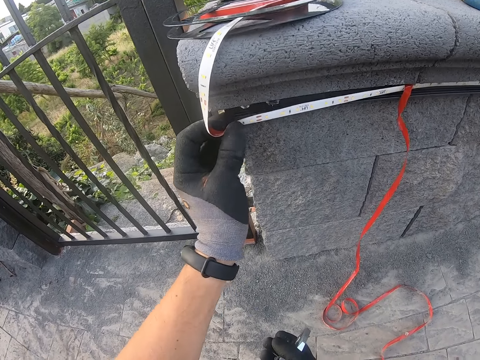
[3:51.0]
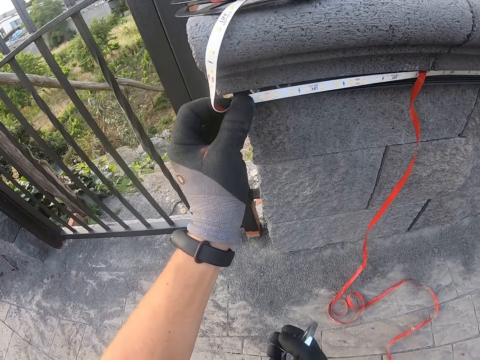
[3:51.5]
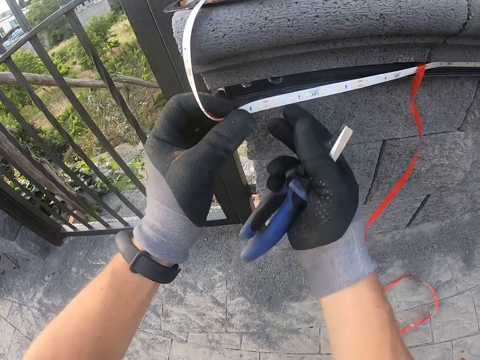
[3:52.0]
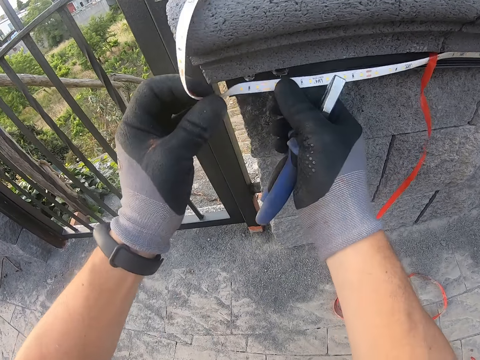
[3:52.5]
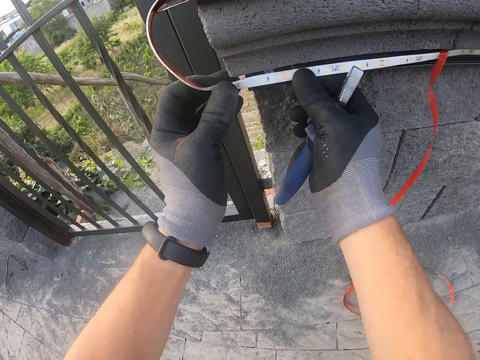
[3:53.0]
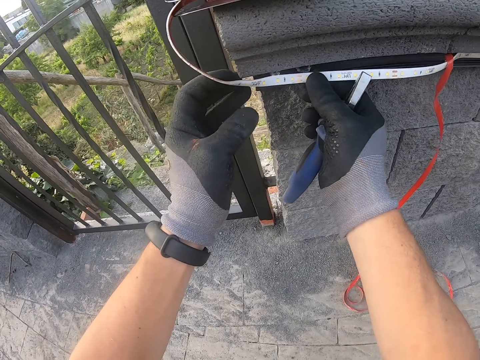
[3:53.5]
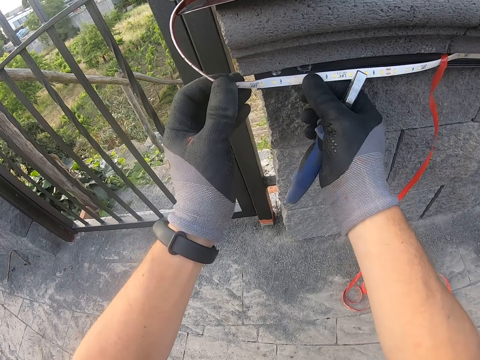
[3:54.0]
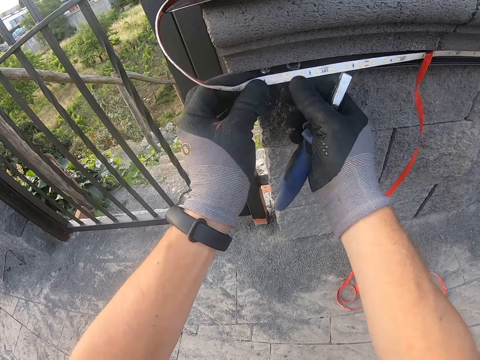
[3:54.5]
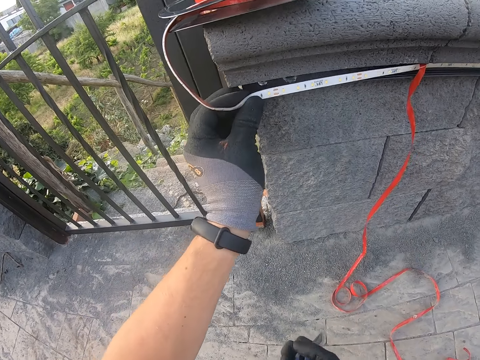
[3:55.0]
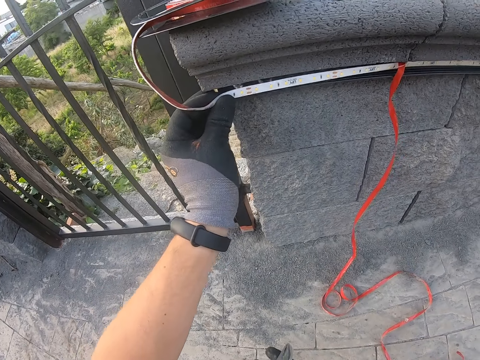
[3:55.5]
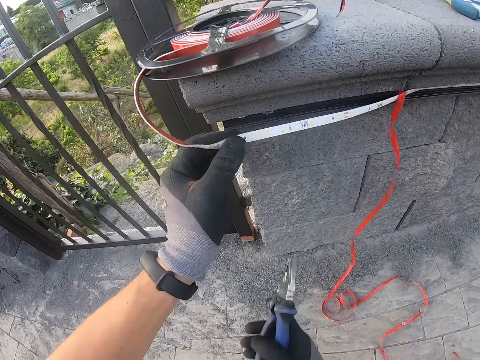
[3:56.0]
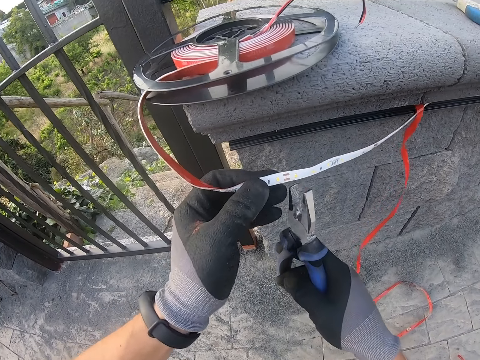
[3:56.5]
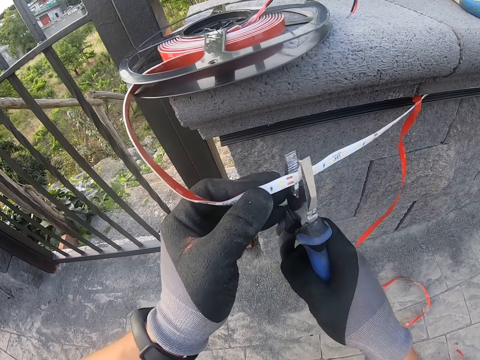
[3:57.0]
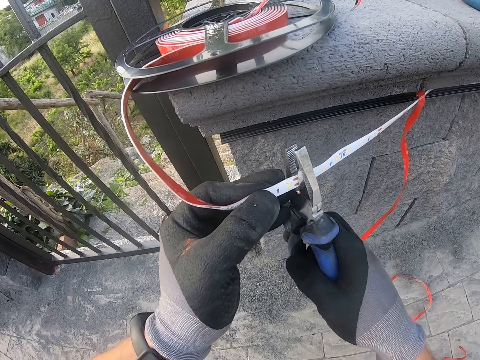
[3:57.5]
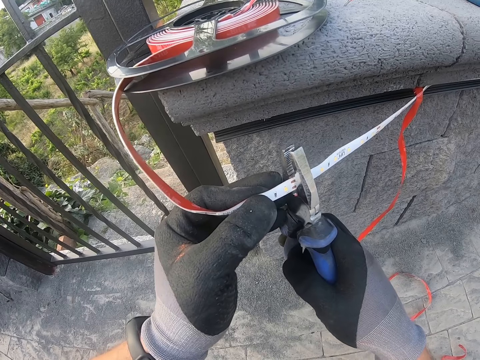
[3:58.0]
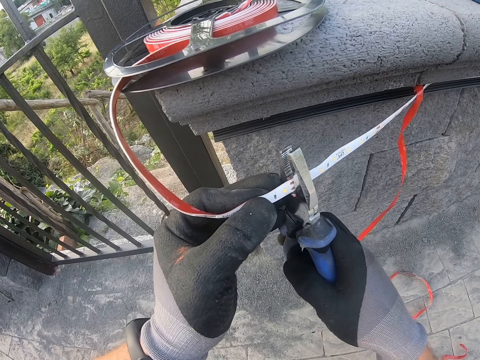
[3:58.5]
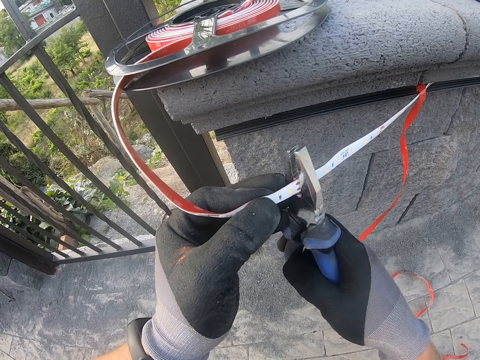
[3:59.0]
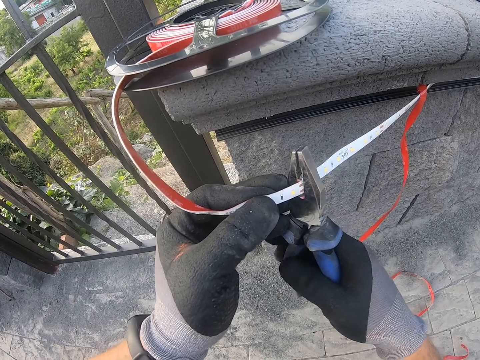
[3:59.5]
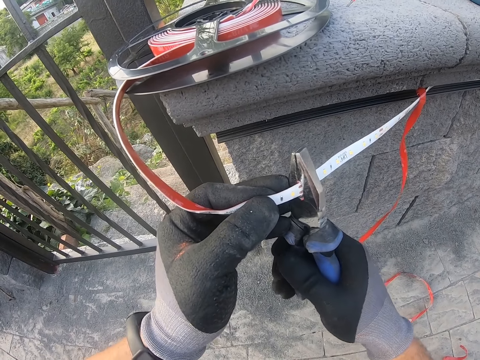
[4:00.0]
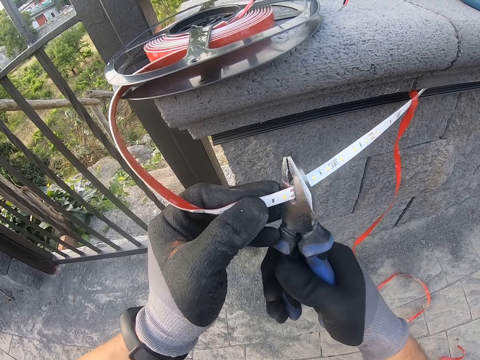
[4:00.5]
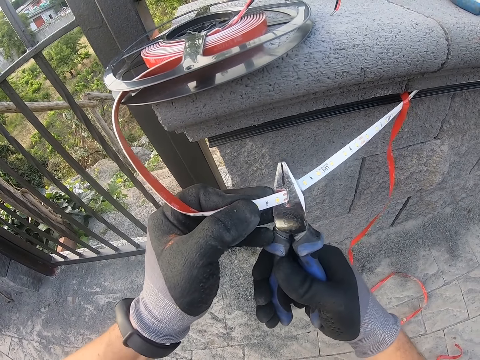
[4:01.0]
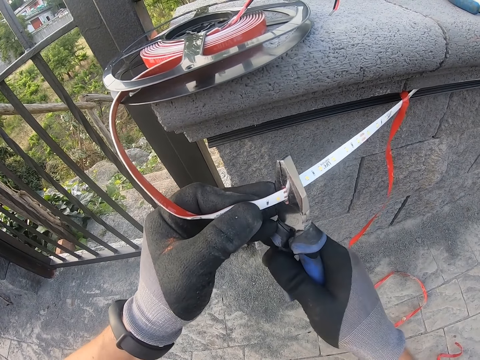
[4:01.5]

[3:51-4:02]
The camera wearer cuts the strip lights with the pliers.

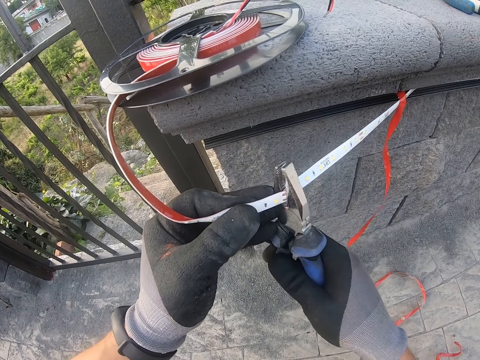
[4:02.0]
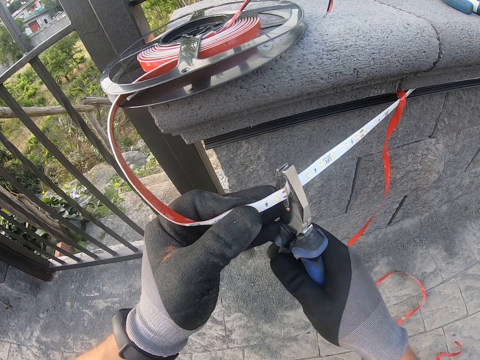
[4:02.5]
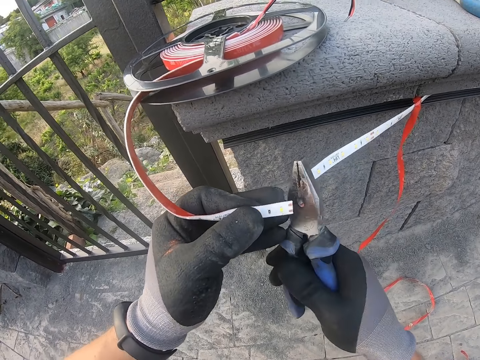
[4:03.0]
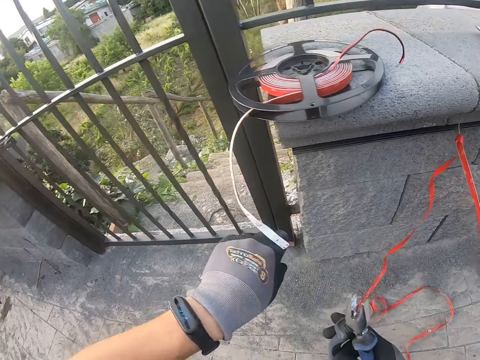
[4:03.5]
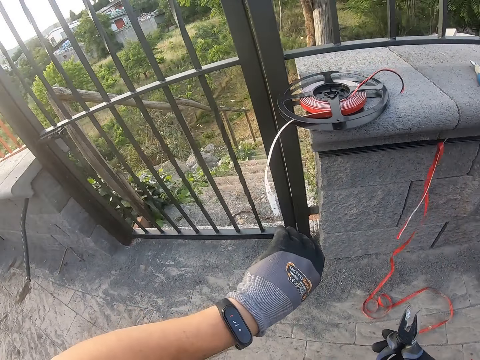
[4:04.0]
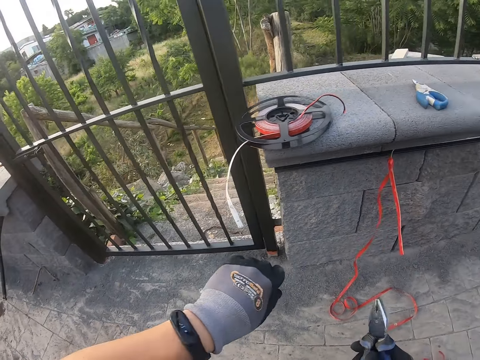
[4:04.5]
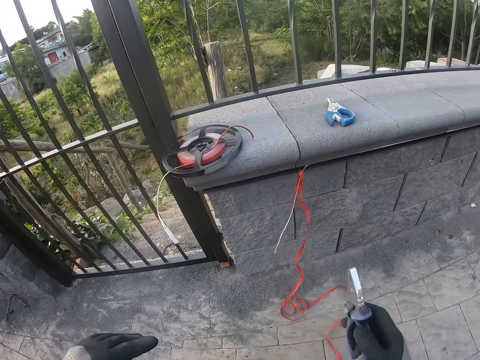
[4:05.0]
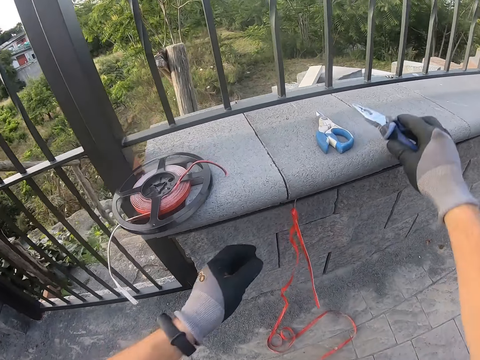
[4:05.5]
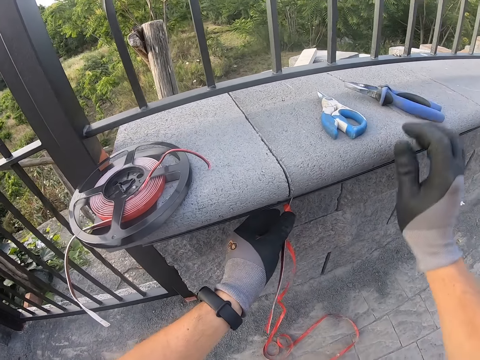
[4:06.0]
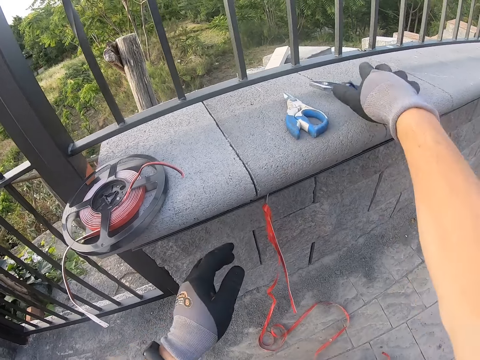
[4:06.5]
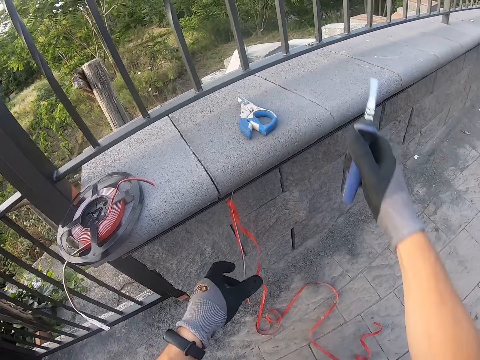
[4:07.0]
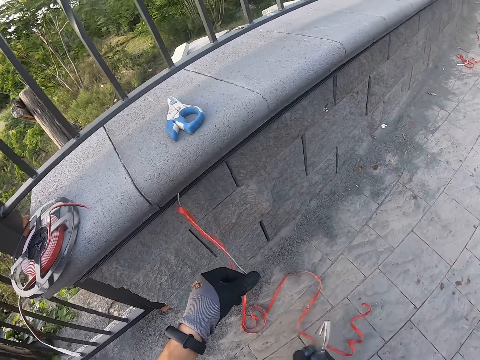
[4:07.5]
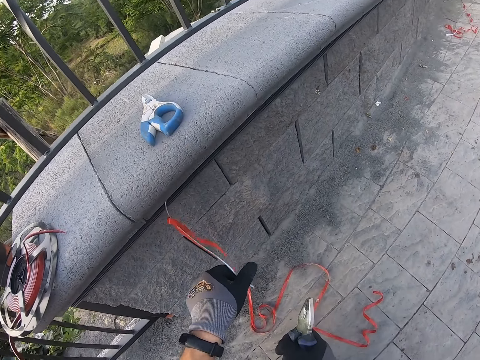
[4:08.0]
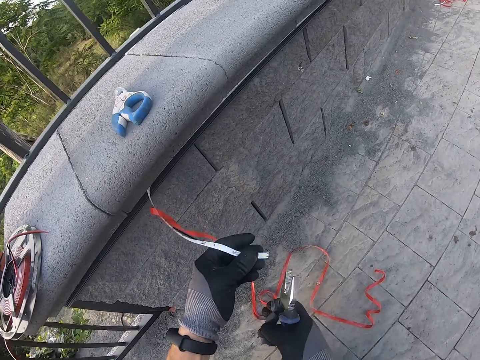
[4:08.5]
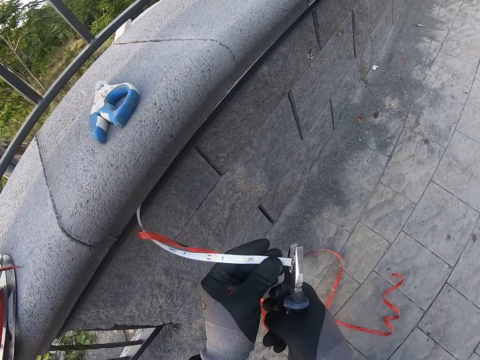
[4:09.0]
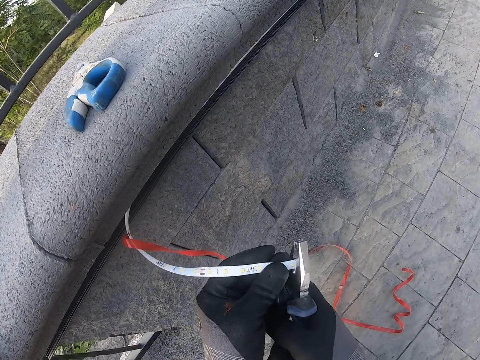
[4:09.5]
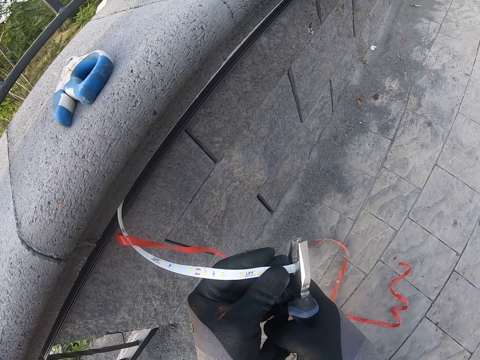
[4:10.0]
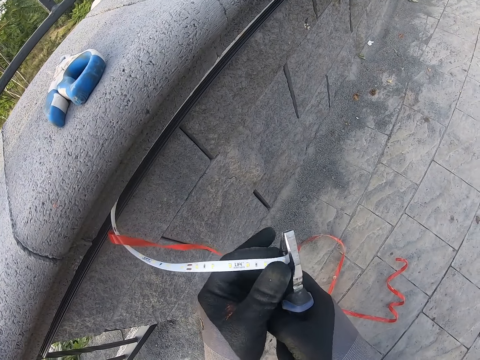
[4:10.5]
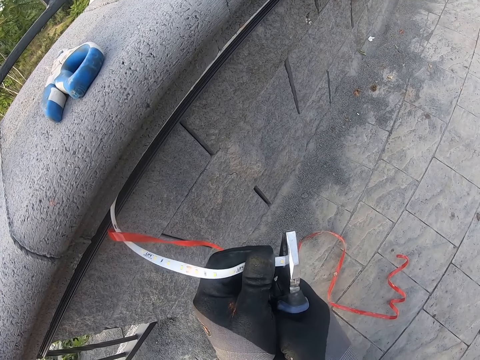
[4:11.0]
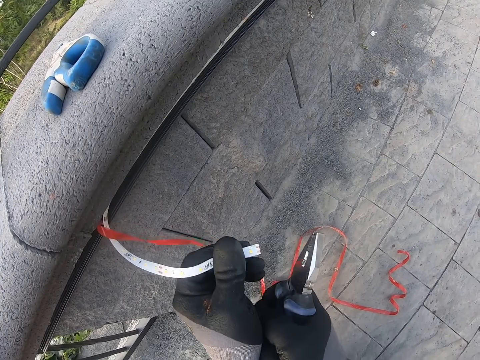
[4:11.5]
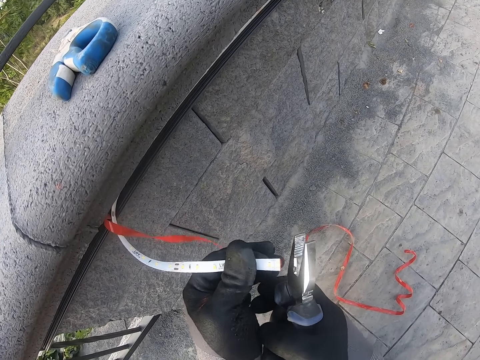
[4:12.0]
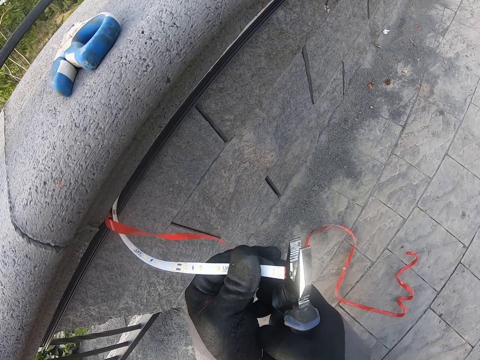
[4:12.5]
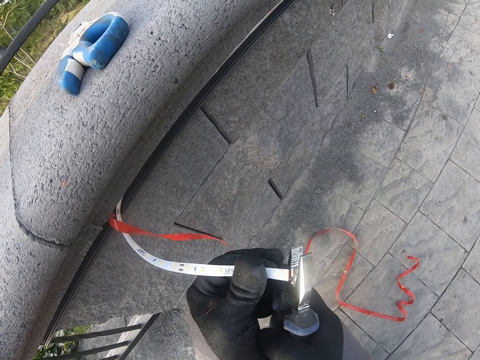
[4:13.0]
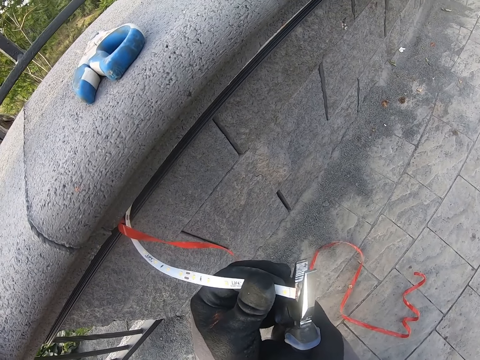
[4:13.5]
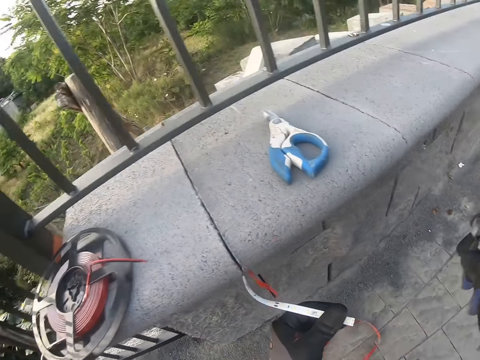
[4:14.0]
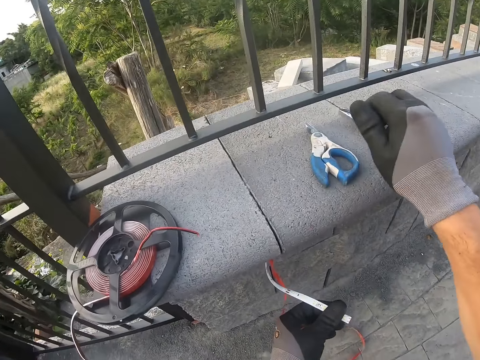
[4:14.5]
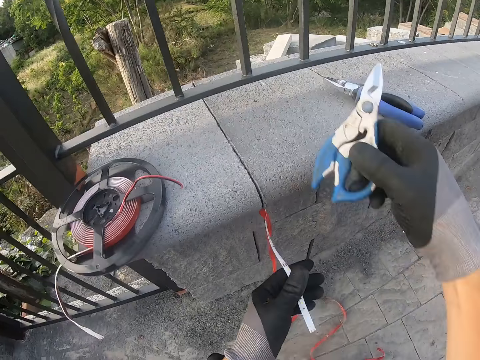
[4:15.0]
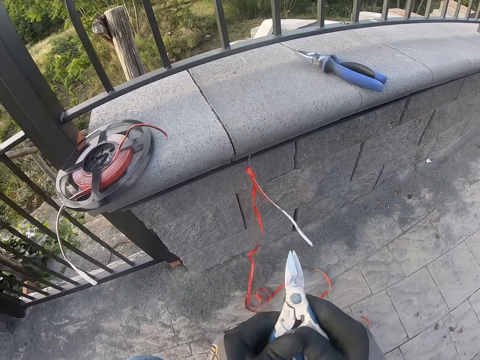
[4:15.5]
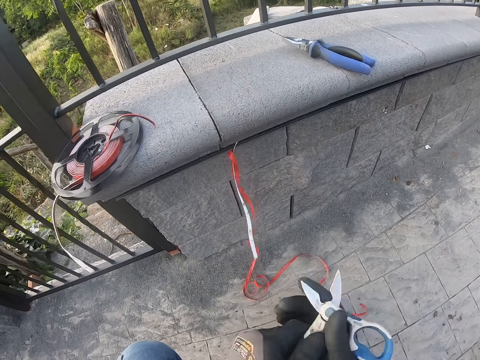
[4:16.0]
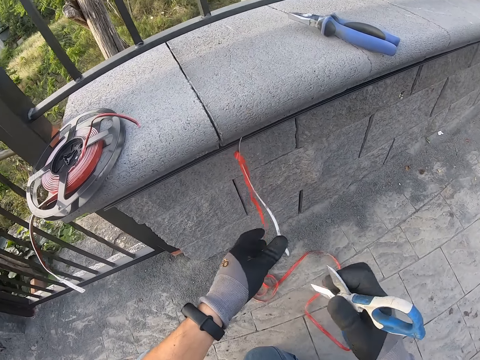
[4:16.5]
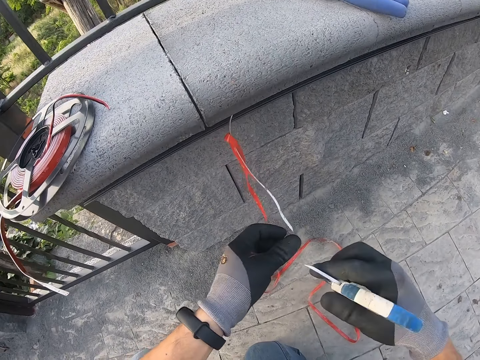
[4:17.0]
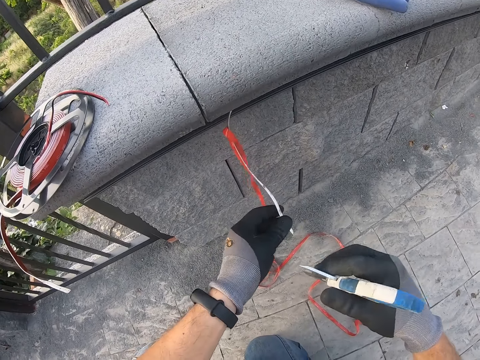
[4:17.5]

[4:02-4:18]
The camera wearer stares at the wall. They place the pliers on the wall. They pick up the pliers. They cut the strip lights with the pliers. They place the pliers on the wall. They pick up the pliers. They pull on the pliers.
